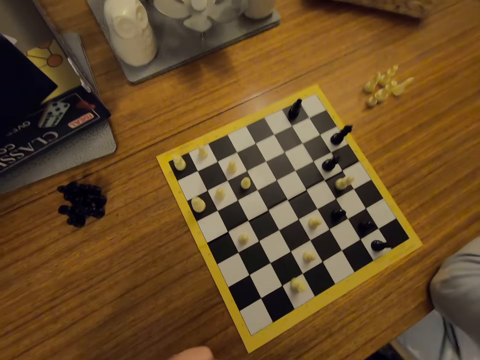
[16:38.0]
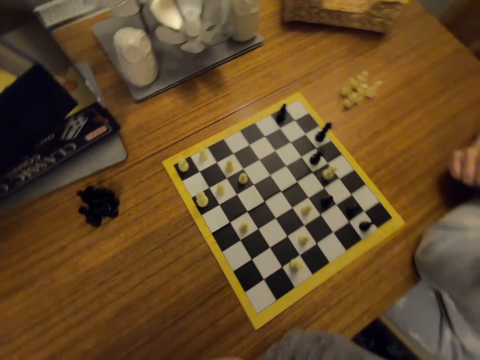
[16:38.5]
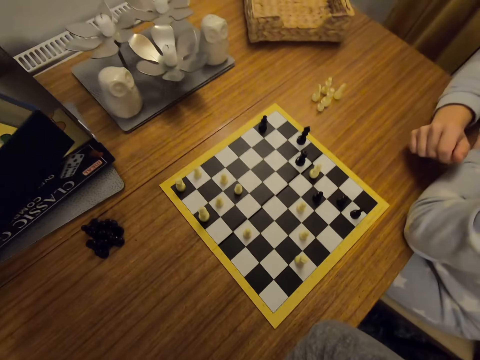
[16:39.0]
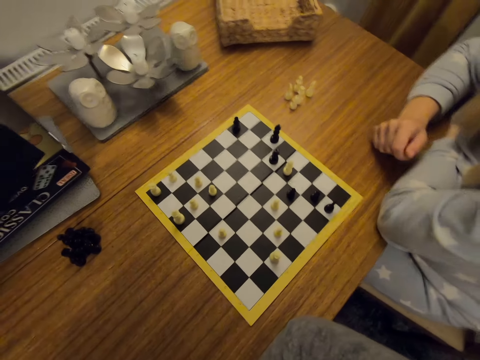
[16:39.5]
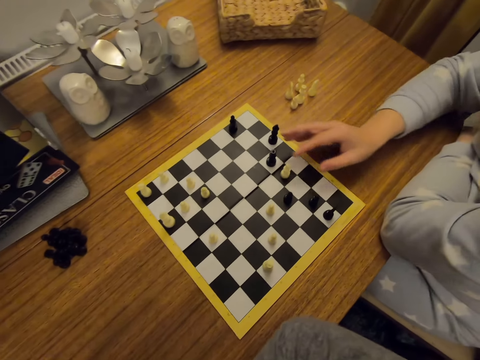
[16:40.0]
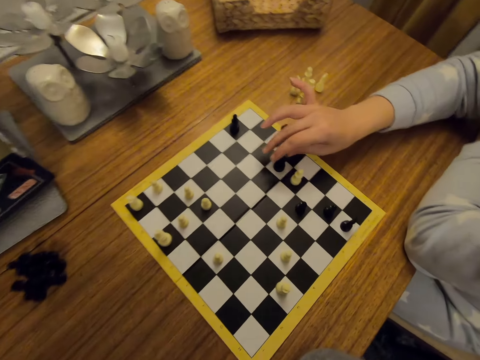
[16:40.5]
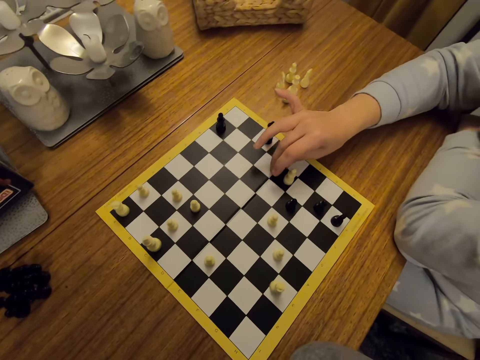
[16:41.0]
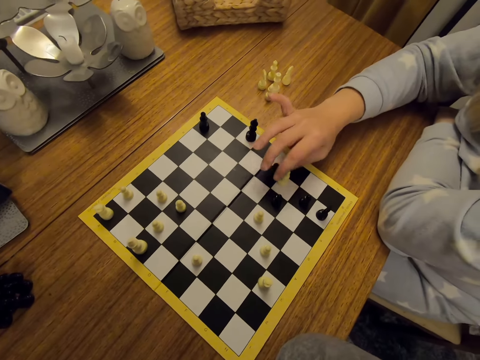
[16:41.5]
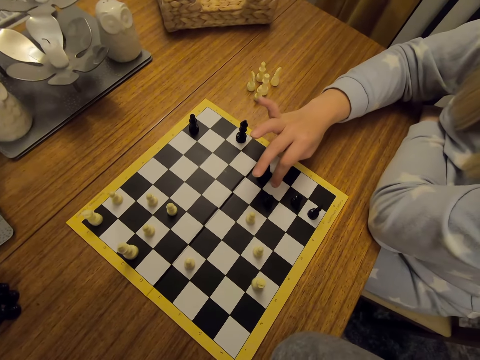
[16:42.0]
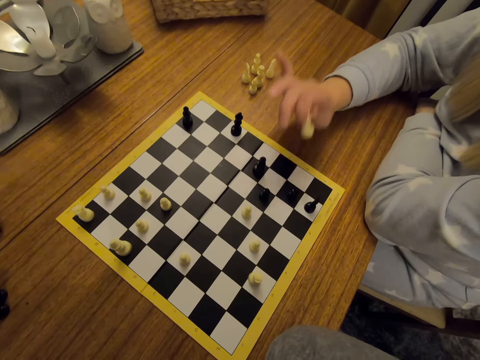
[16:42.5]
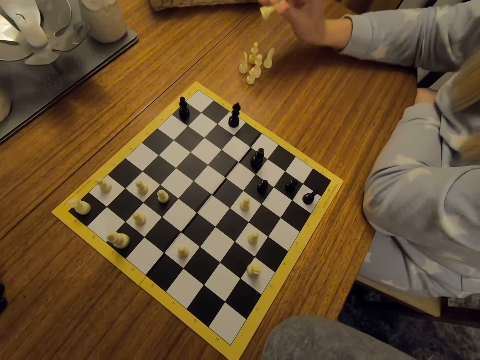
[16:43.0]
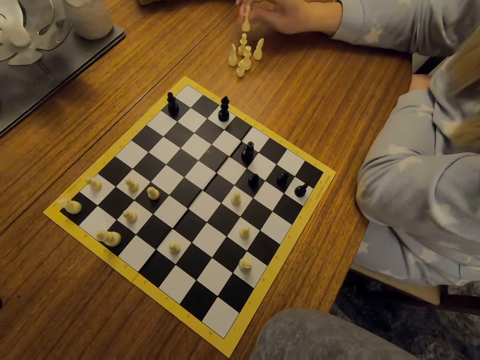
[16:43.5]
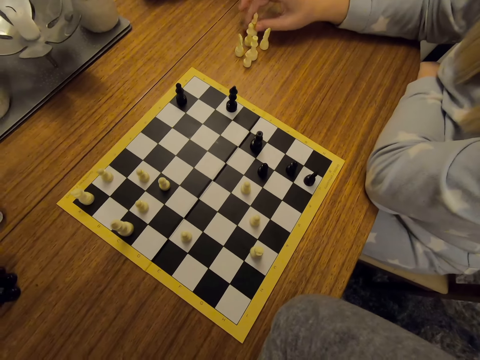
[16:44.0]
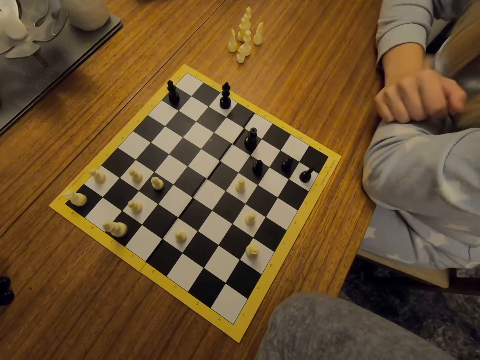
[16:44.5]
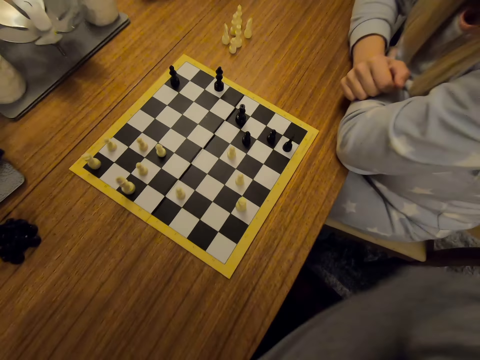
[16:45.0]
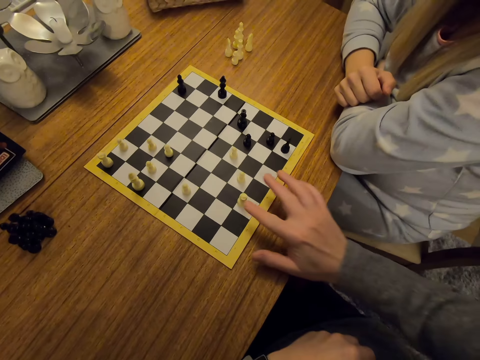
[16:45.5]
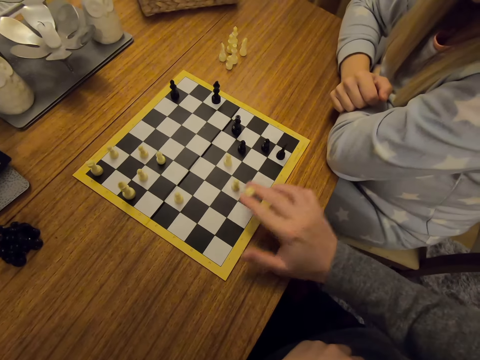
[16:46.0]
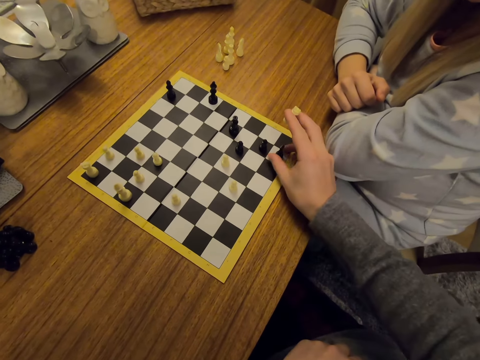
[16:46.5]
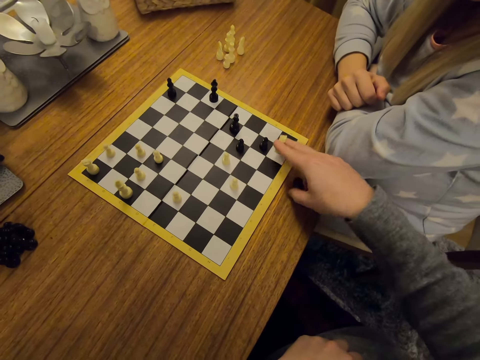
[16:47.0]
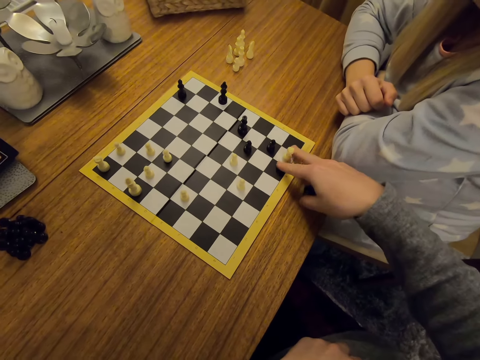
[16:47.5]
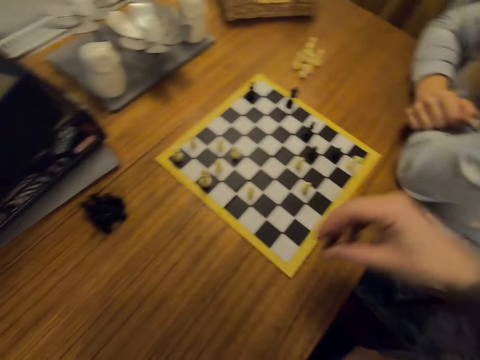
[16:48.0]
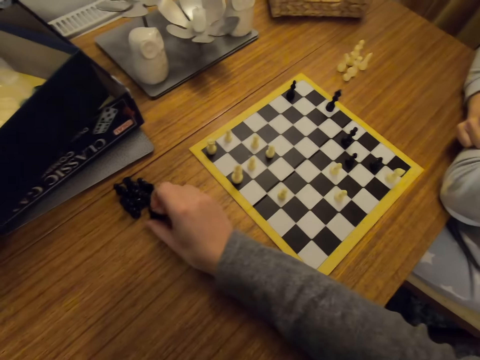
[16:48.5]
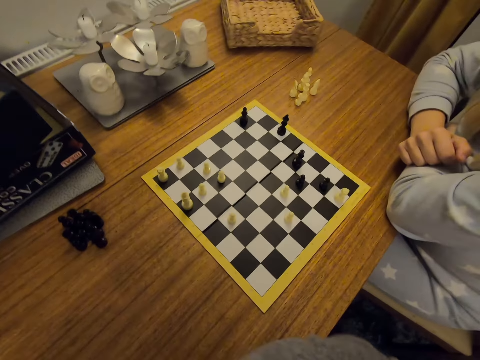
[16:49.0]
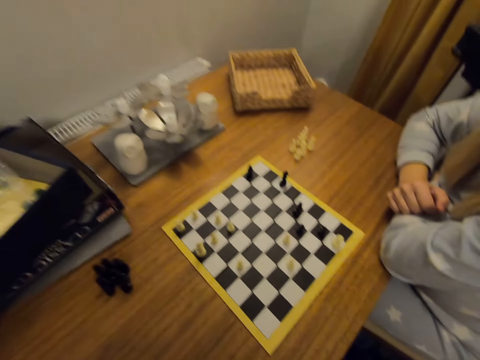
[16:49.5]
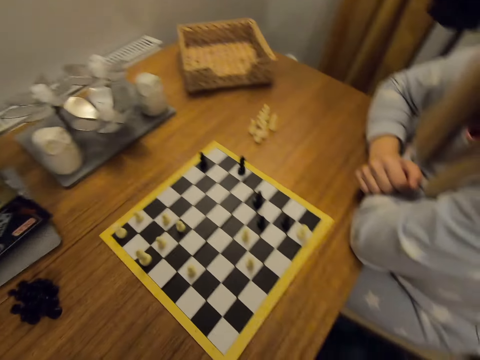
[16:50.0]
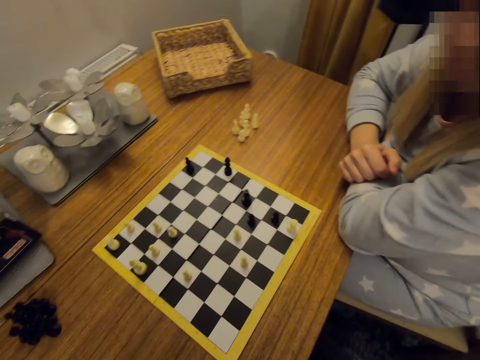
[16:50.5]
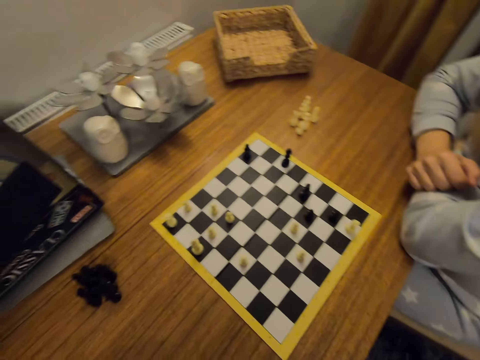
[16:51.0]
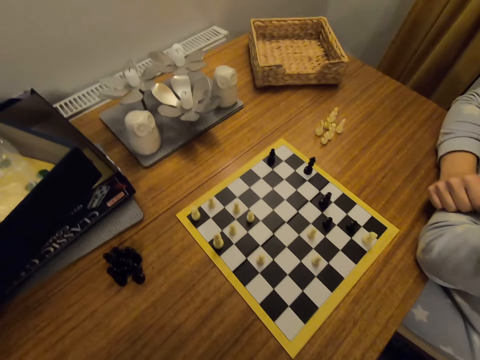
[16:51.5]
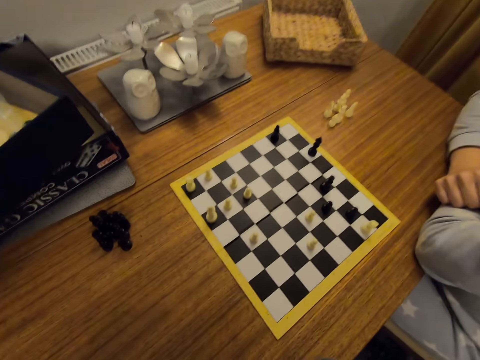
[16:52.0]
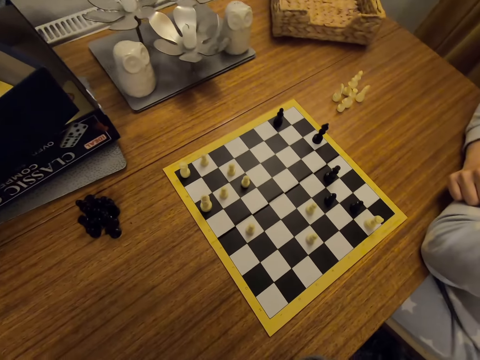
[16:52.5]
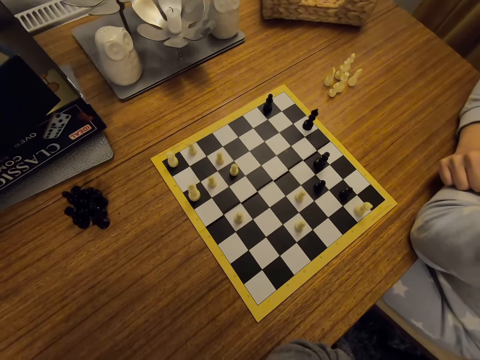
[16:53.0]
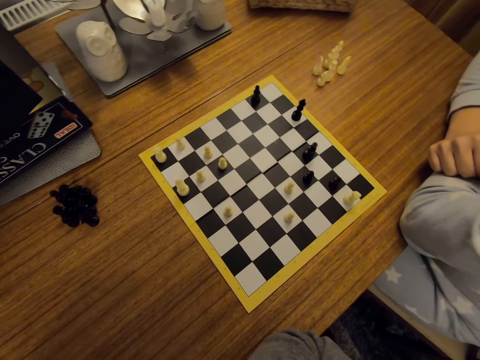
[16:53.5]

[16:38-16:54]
A person moves a chess piece on a board. The person picks up a chess piece on the board and puts the chess piece on a table. The camera wearer moves a chess piece on the board. They pick up a chess piece on the board. They put the chess piece on the table. They fold hands.

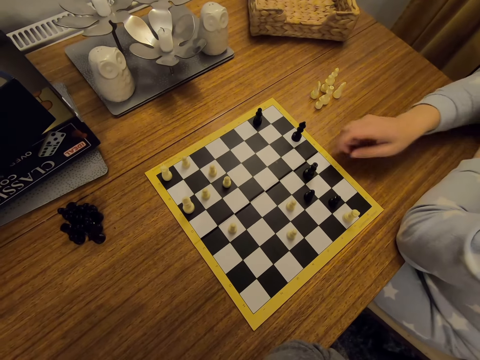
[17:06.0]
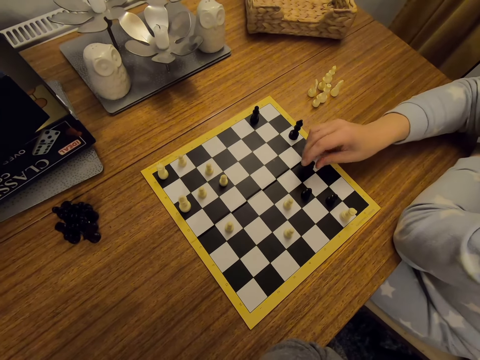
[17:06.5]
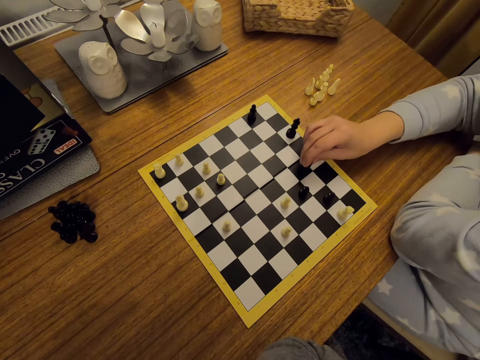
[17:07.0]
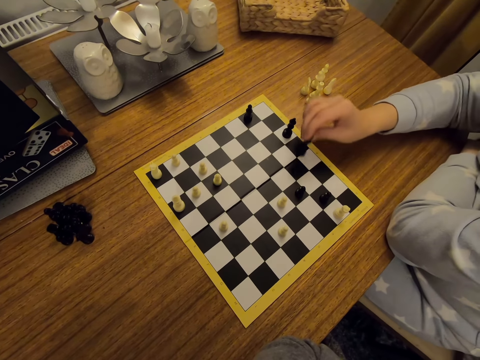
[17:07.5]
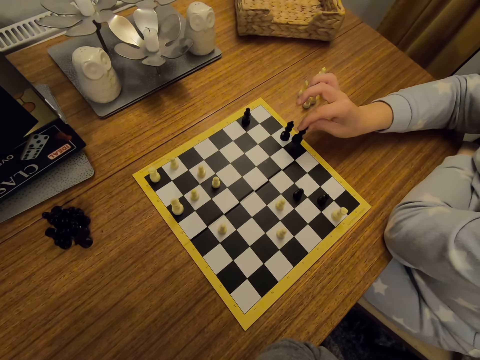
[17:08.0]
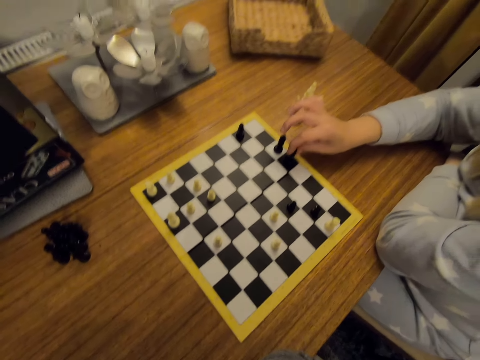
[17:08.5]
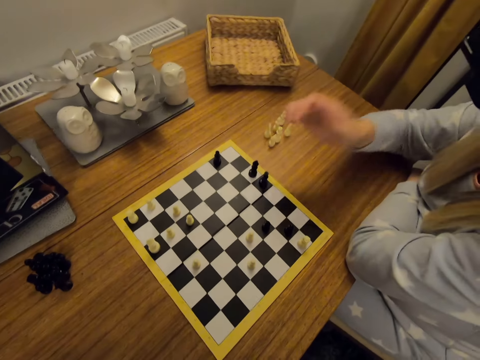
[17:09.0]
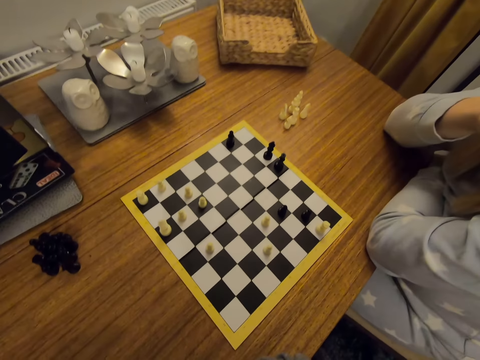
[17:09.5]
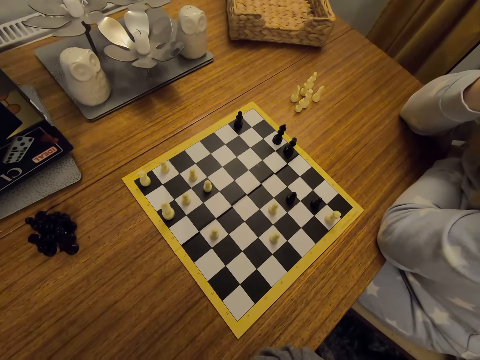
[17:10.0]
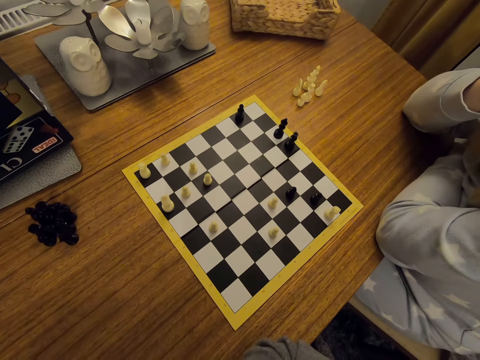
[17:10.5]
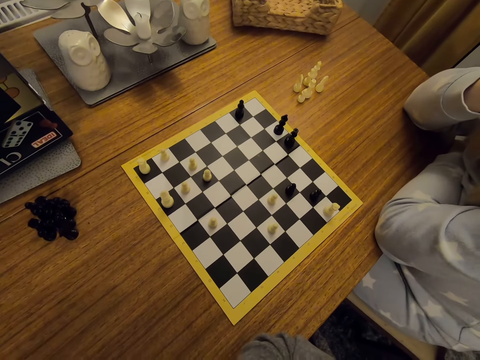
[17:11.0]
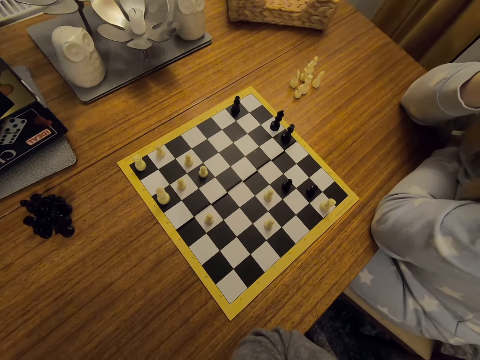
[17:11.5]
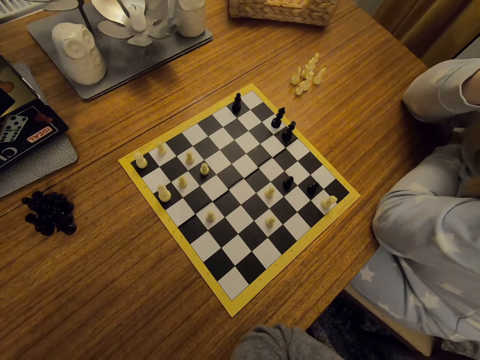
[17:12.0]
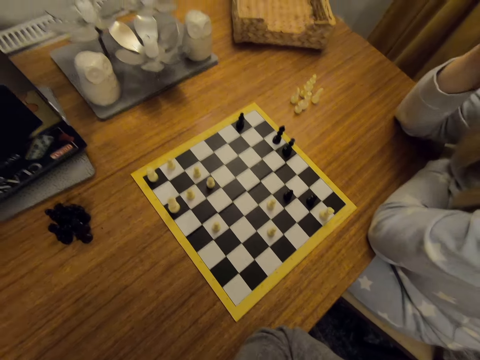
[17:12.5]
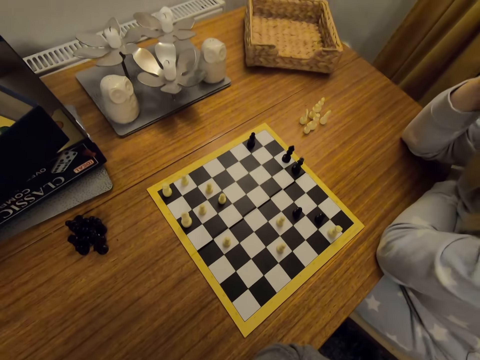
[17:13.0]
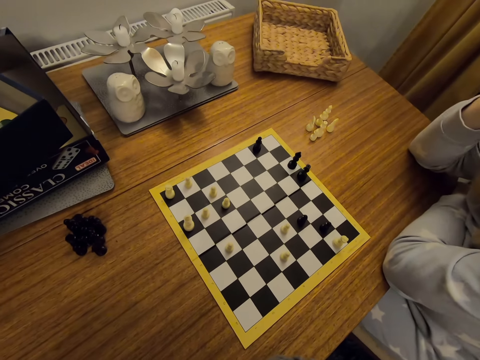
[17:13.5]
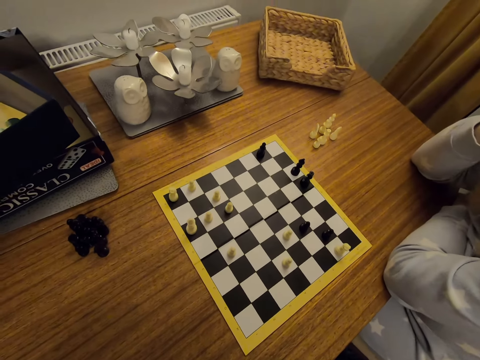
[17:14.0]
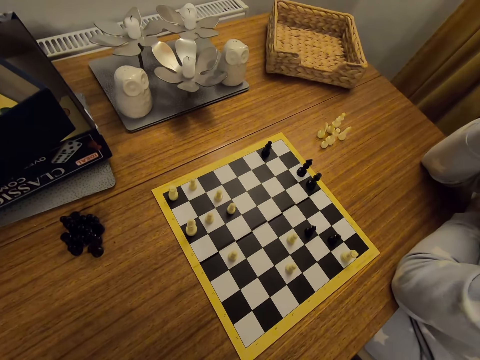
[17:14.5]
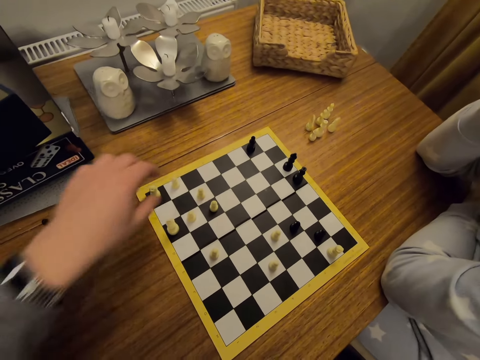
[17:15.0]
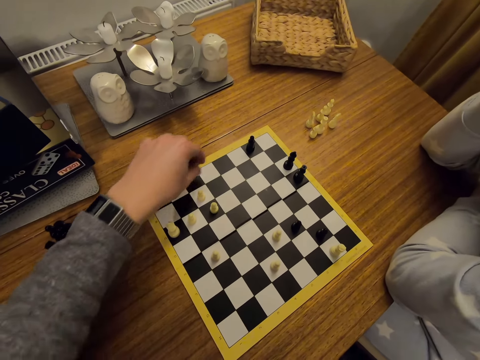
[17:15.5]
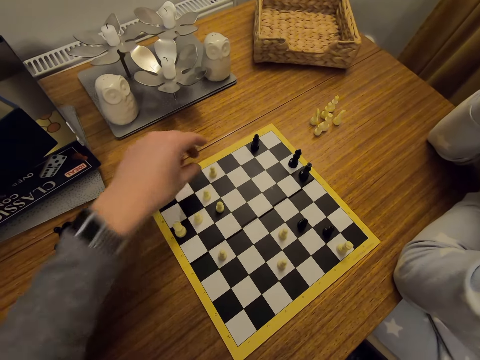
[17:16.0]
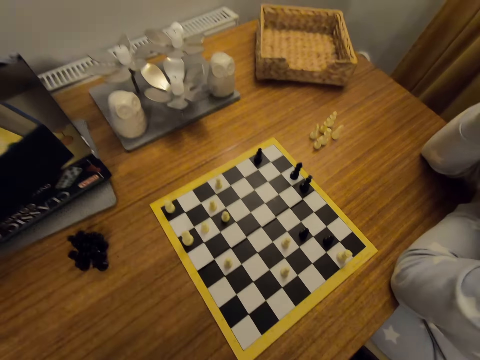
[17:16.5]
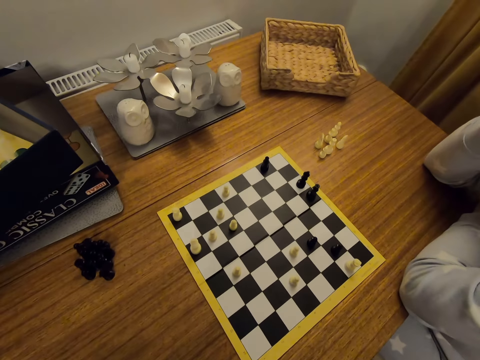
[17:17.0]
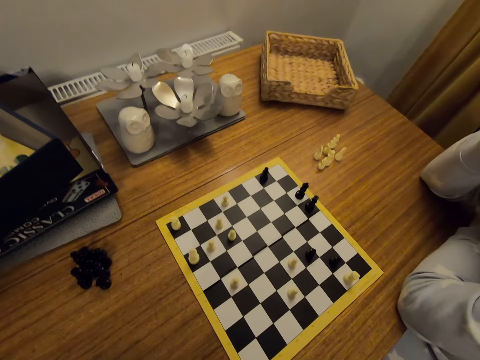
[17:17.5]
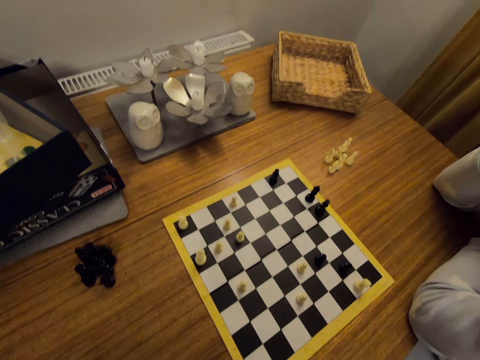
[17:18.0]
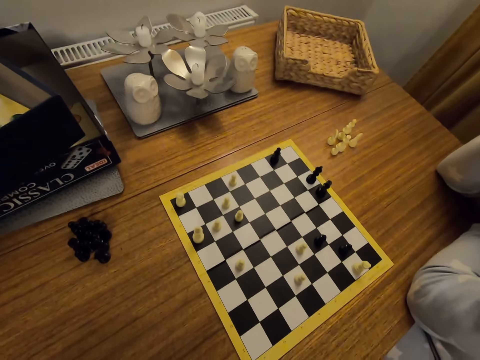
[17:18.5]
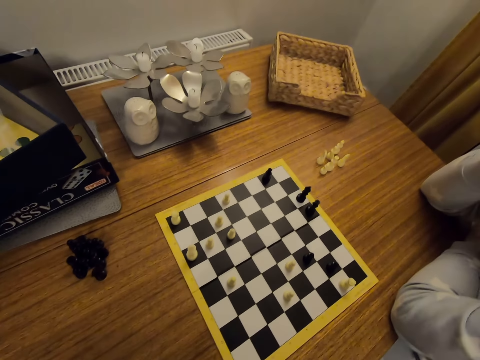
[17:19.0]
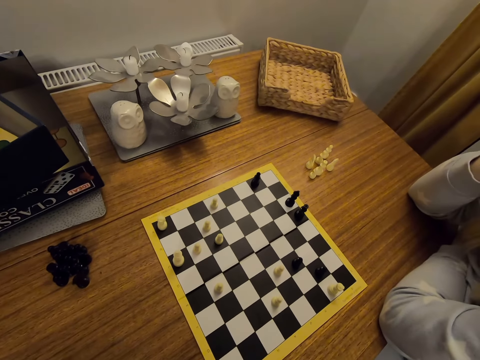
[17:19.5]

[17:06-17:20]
A person moves a chess piece on a board. The person touches the face. The camera wearer moves a chess piece on the board. They look around.
